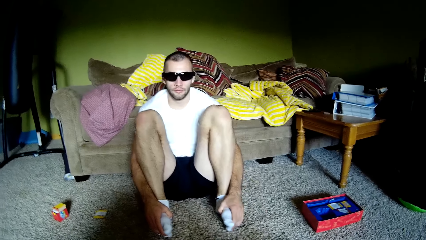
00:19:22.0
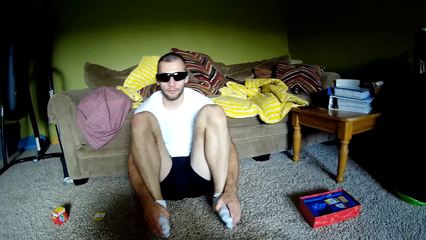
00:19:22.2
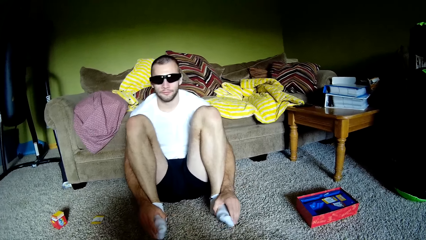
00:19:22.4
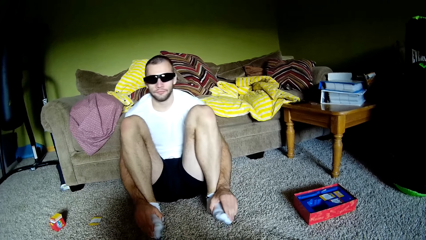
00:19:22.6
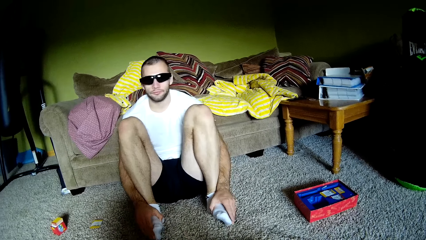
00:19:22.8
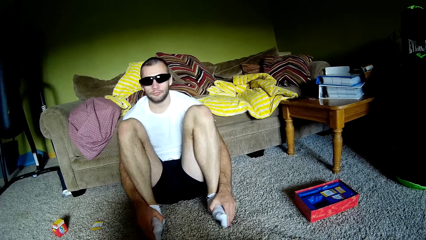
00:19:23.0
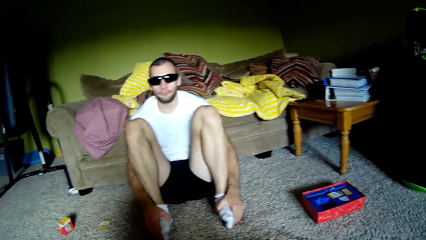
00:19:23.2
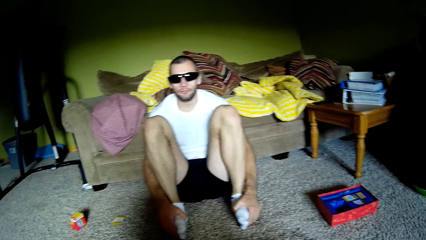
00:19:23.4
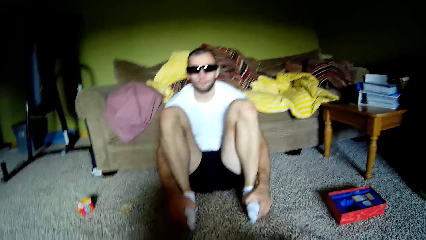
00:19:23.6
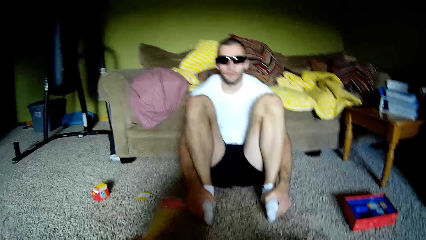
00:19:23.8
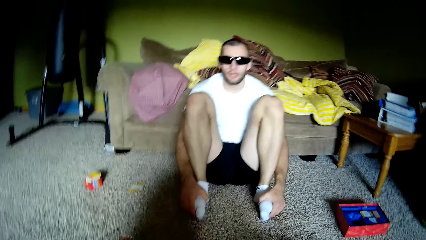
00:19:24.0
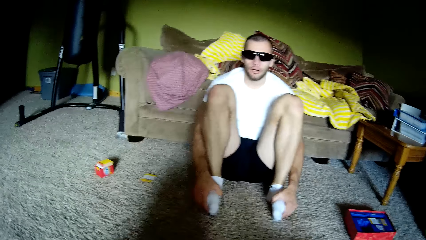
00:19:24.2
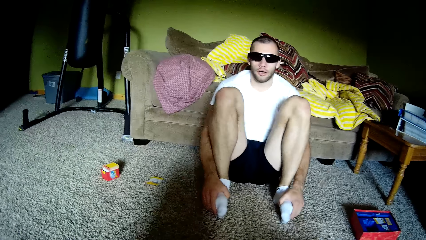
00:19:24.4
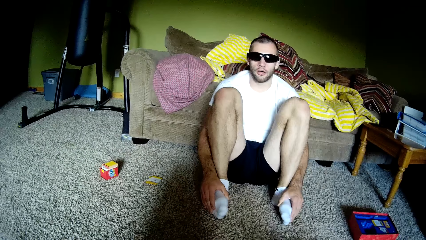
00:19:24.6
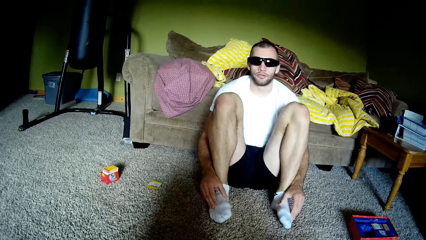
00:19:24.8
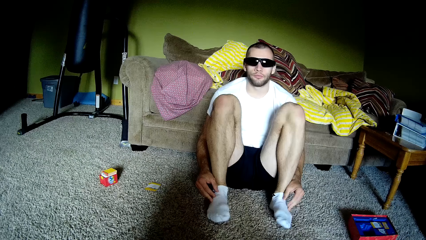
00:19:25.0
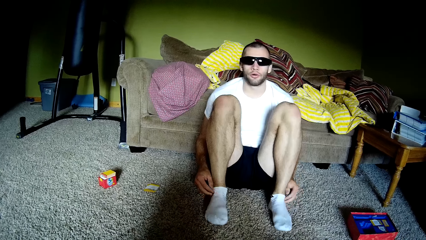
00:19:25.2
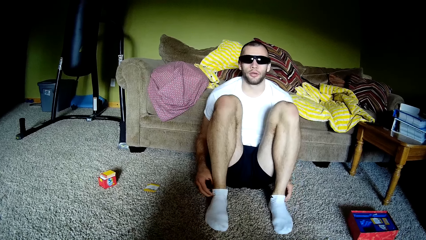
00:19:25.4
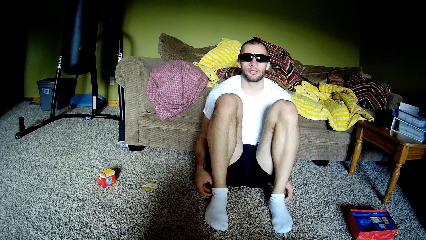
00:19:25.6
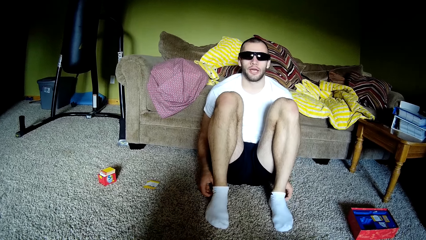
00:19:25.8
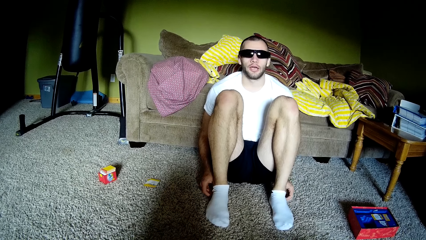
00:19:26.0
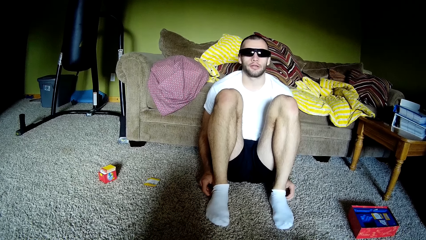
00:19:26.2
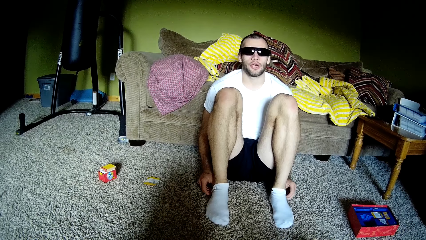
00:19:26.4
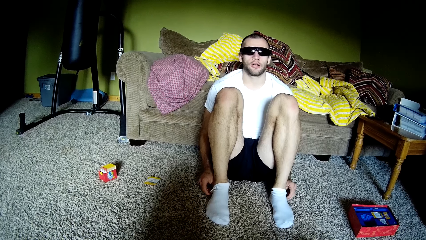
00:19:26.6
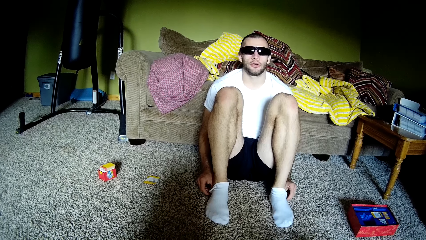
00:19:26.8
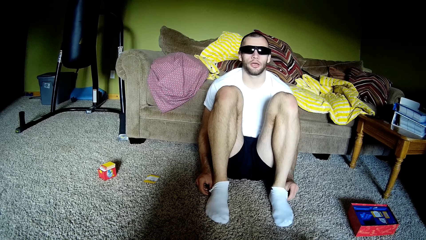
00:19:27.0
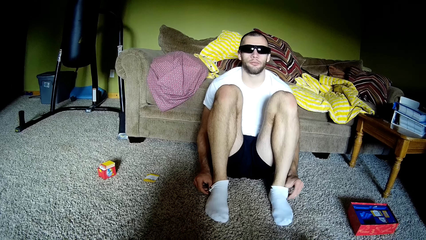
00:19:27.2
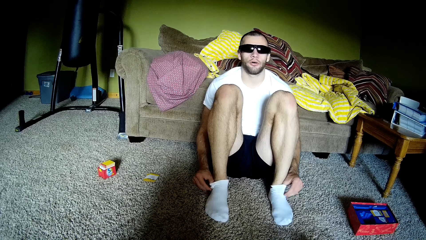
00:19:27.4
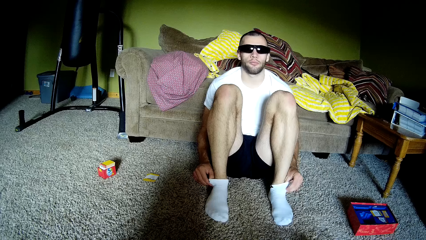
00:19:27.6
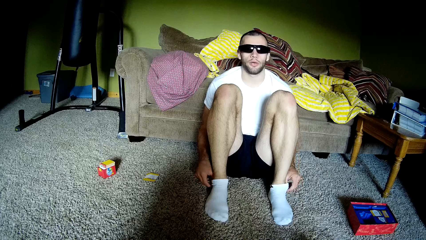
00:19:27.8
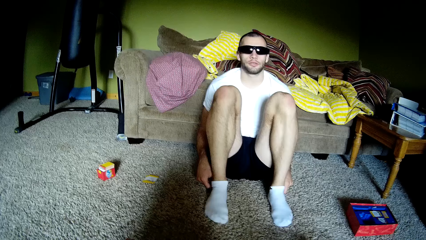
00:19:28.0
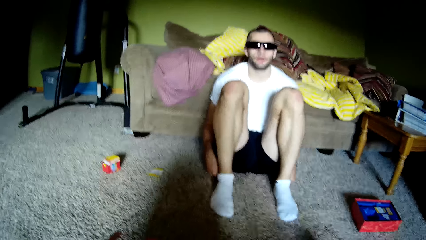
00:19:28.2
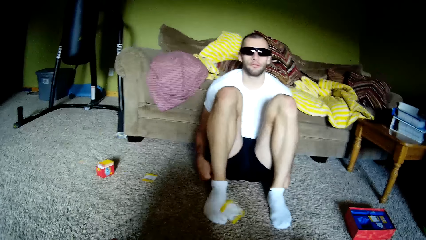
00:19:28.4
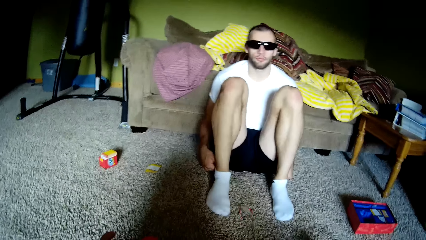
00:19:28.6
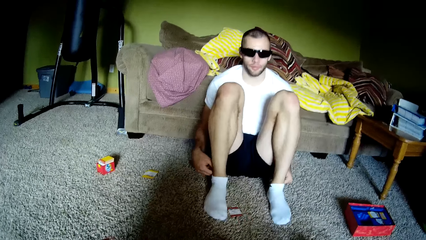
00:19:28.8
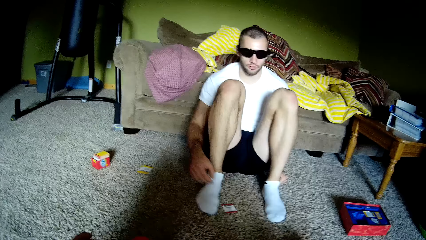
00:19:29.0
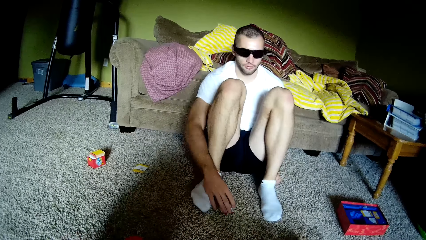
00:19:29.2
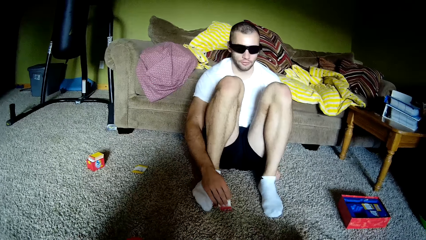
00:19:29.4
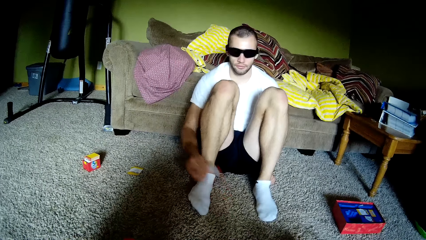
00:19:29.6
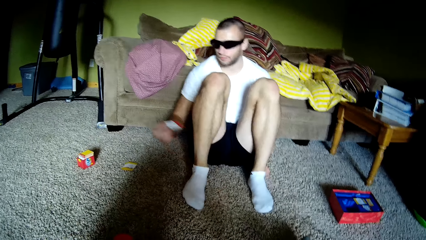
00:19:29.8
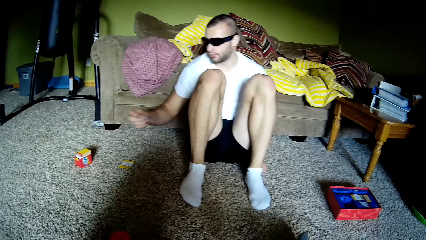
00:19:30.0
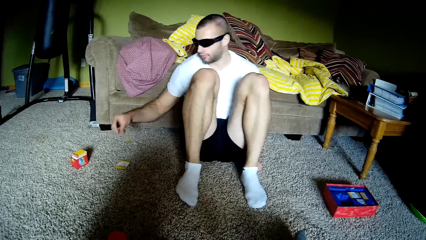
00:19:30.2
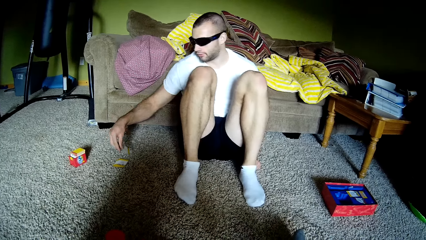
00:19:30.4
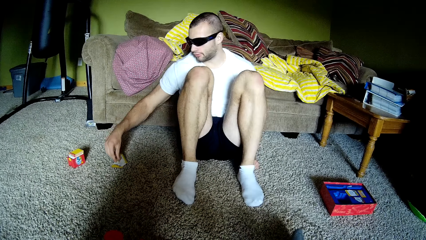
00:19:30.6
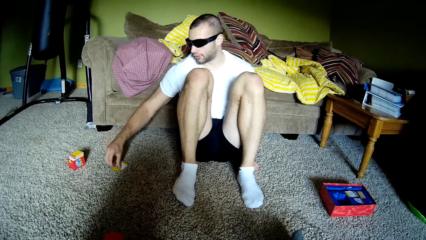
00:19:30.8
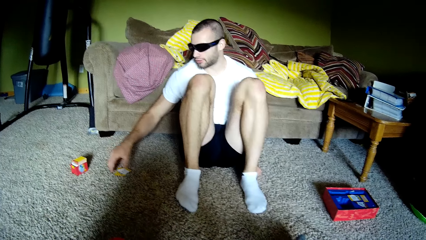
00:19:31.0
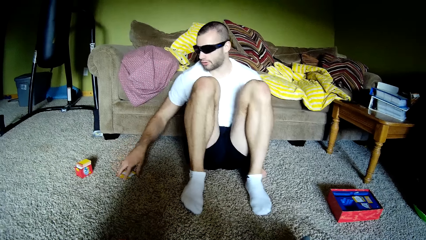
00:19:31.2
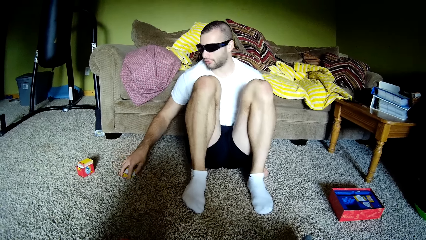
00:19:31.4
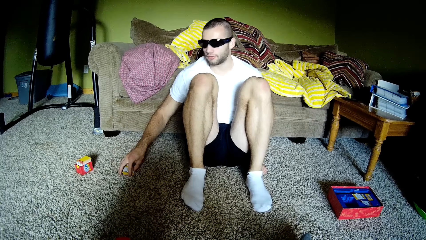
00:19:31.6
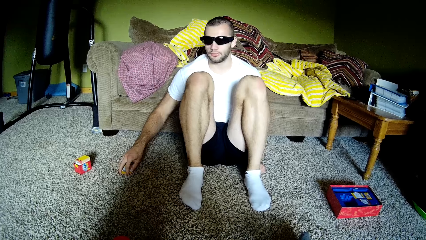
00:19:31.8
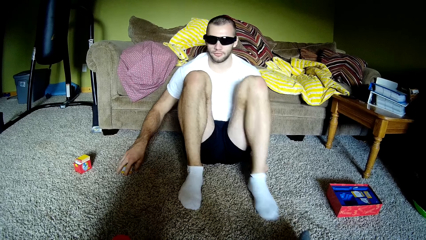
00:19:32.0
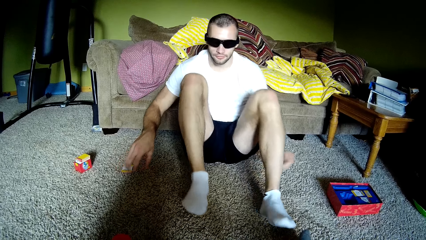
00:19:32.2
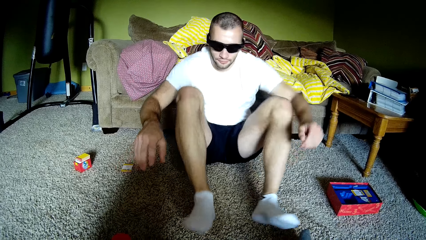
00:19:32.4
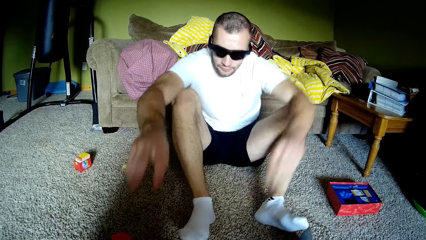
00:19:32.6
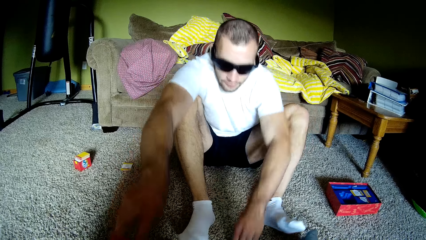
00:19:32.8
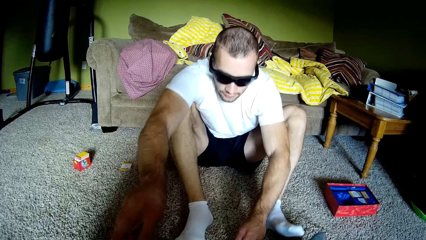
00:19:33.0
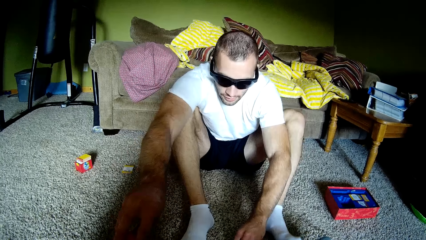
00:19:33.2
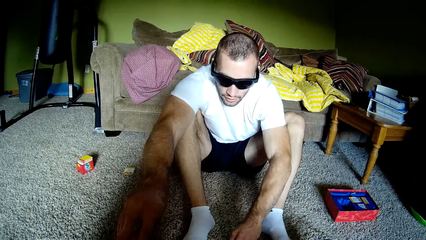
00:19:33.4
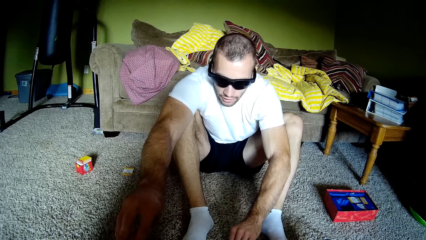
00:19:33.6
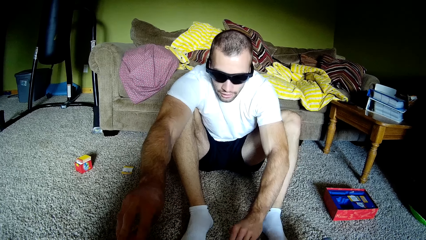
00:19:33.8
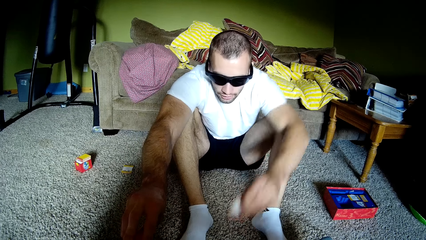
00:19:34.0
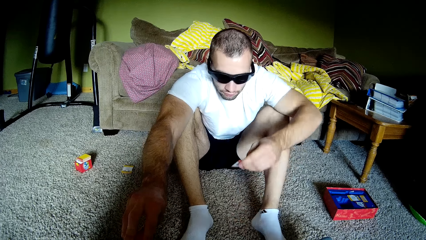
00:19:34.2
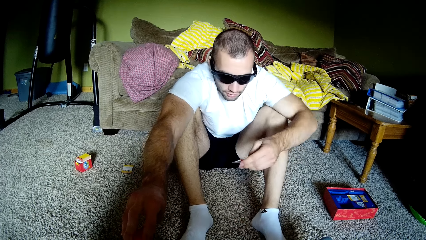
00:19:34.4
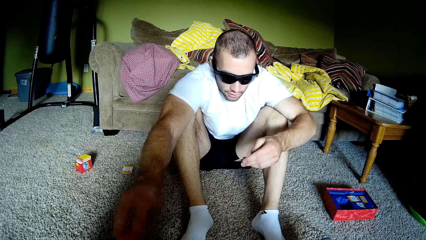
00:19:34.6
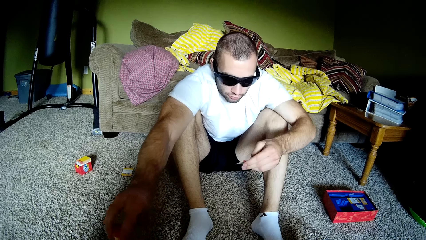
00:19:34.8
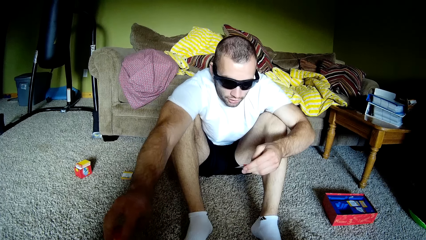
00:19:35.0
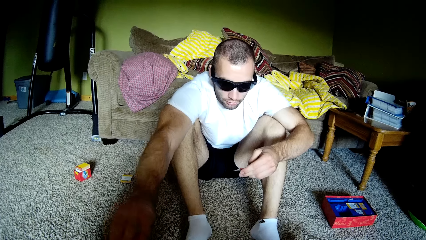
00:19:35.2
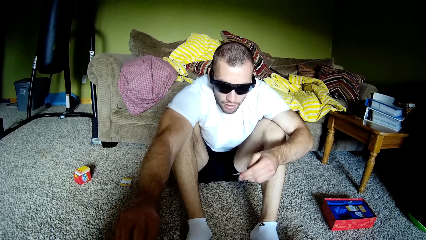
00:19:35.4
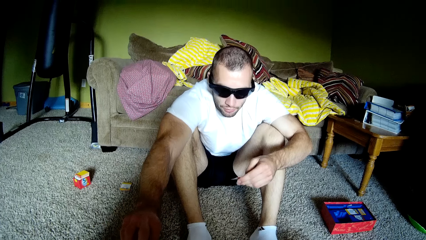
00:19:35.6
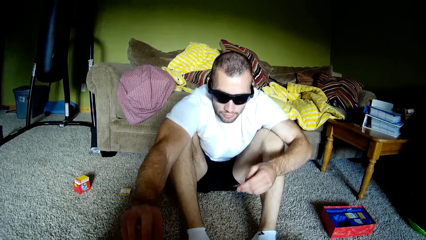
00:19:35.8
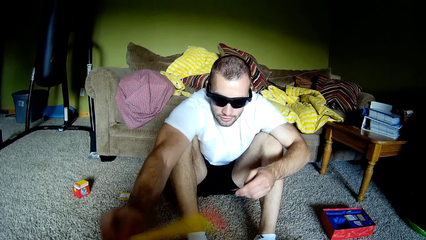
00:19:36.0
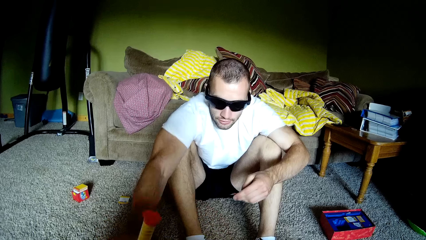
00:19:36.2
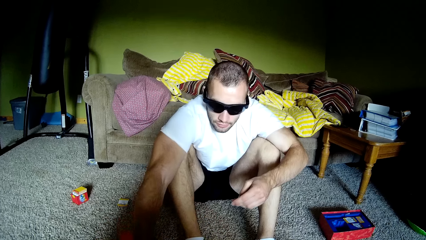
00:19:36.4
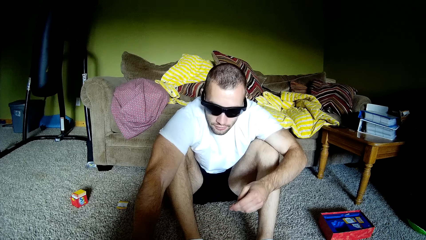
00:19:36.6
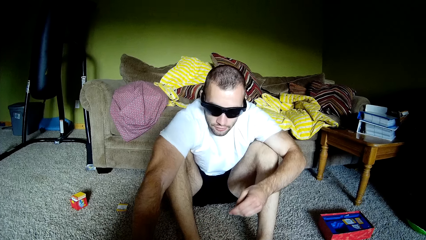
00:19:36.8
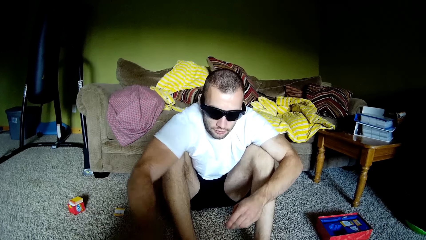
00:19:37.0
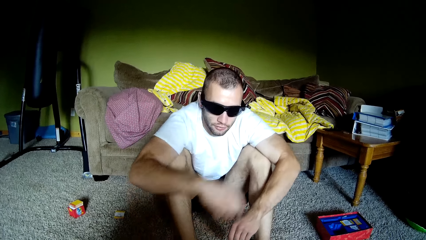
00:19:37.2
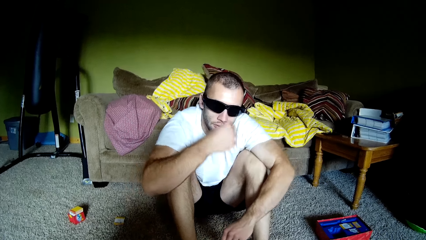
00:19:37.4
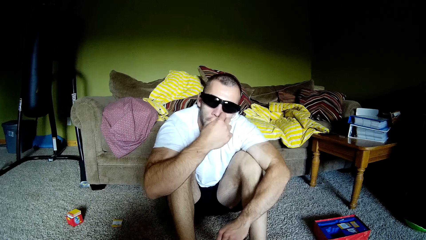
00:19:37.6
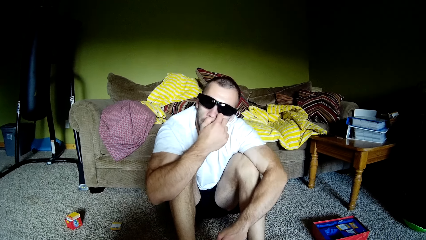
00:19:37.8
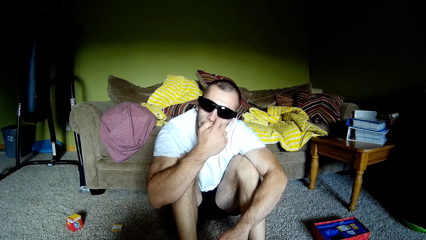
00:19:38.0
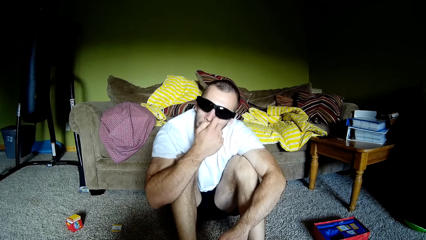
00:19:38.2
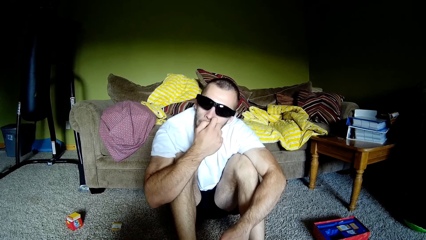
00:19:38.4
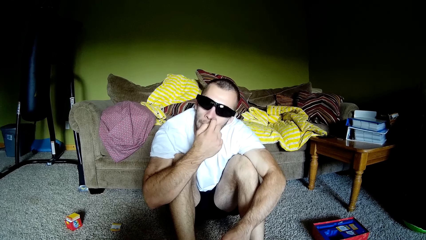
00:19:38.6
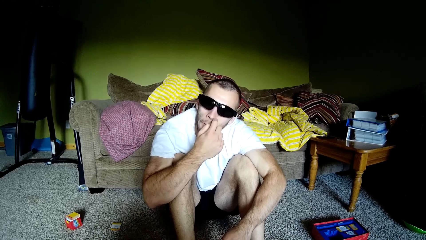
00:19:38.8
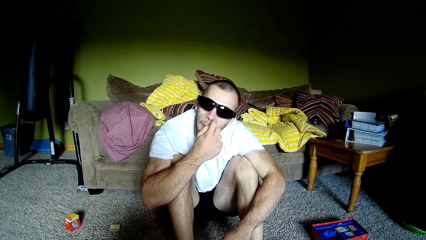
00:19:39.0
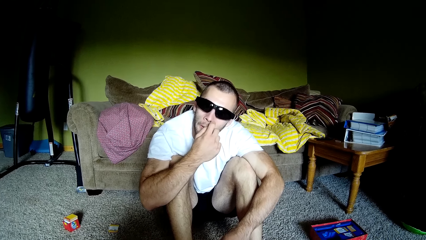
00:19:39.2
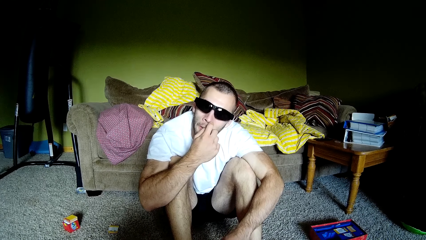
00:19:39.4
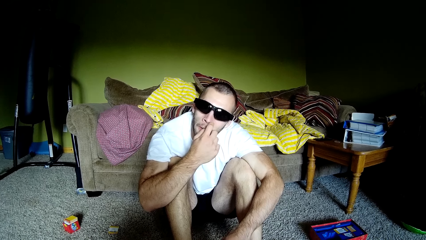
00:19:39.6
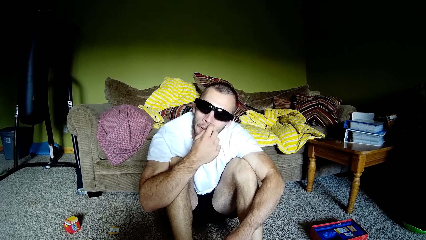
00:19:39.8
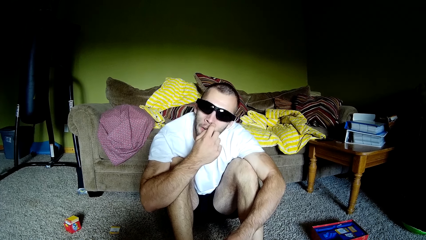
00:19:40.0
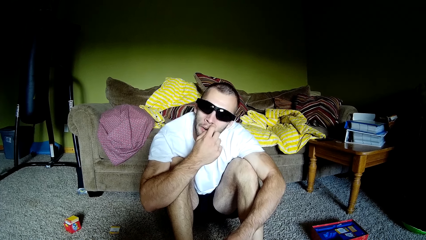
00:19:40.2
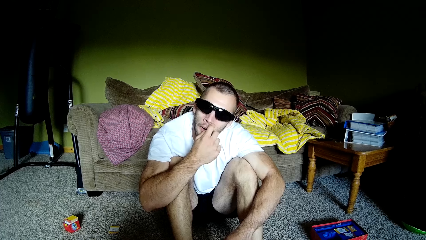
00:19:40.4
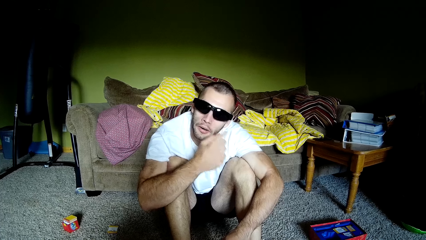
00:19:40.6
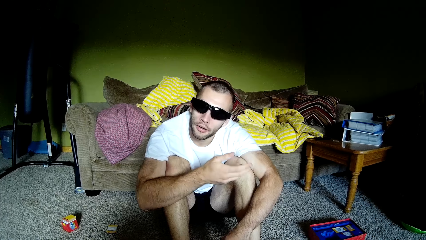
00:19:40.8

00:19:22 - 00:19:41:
The camera wearer interacts with a man. The man aligns his socks with his hands. The camera wearer throws paper to the man. The man picks the paper from the floor, places the paper on the floor, and picks the paper from the floor. The man turns a plastic and scratches his face with a hand.
